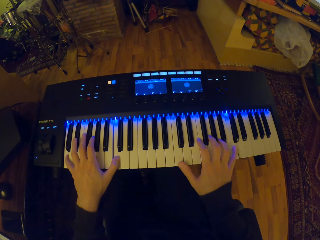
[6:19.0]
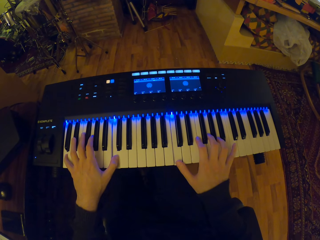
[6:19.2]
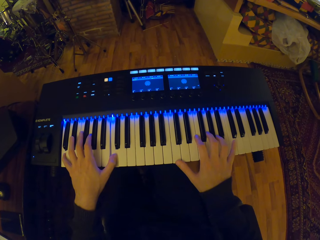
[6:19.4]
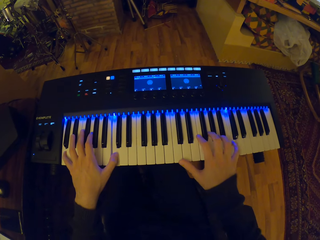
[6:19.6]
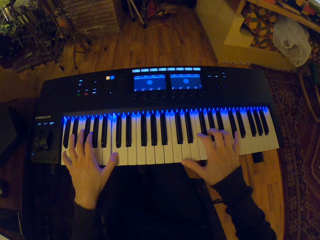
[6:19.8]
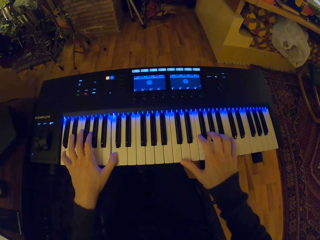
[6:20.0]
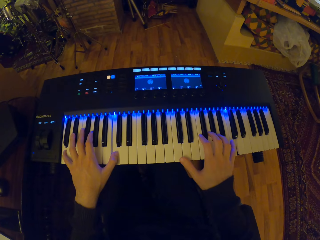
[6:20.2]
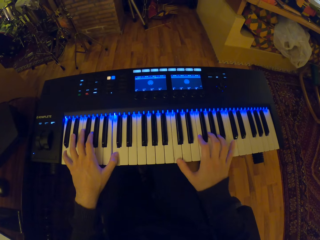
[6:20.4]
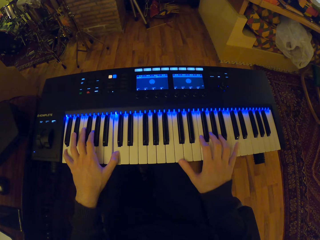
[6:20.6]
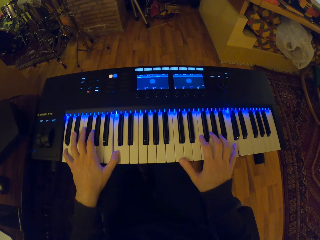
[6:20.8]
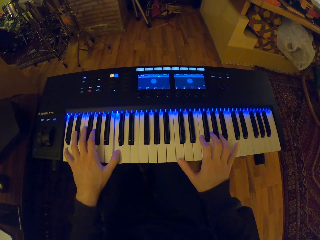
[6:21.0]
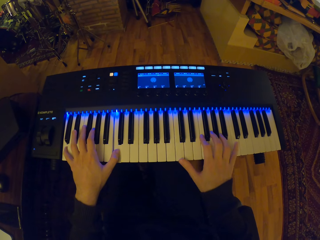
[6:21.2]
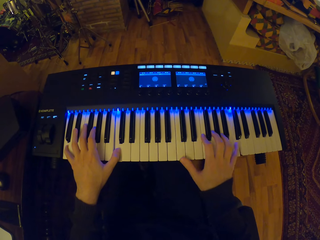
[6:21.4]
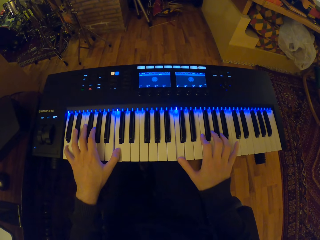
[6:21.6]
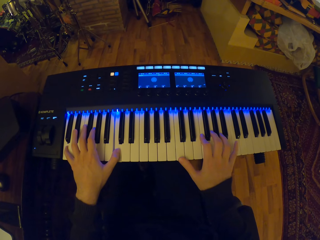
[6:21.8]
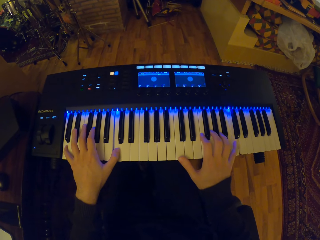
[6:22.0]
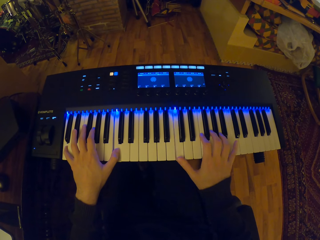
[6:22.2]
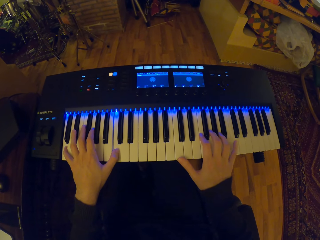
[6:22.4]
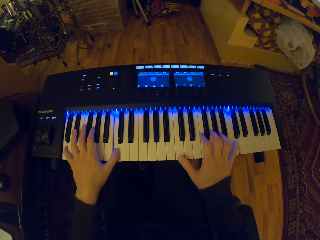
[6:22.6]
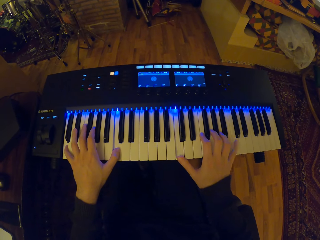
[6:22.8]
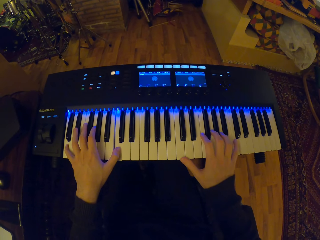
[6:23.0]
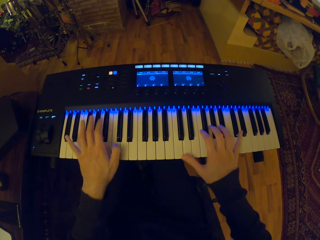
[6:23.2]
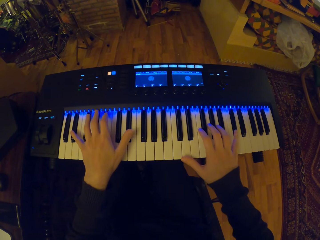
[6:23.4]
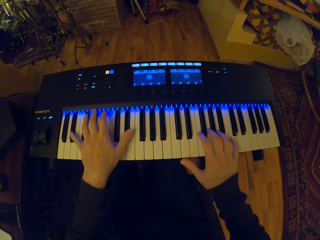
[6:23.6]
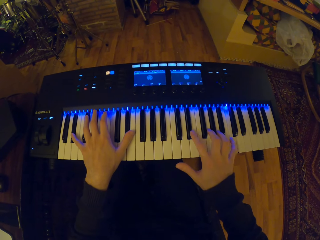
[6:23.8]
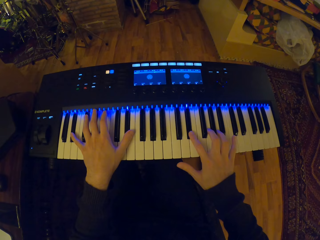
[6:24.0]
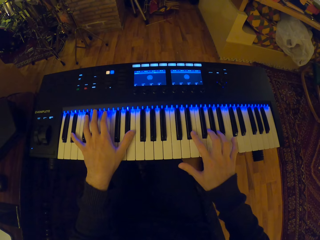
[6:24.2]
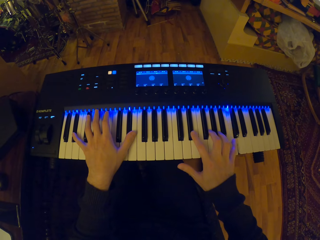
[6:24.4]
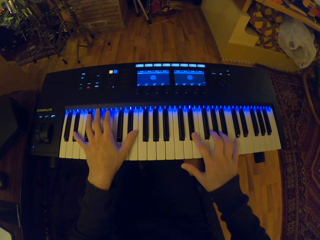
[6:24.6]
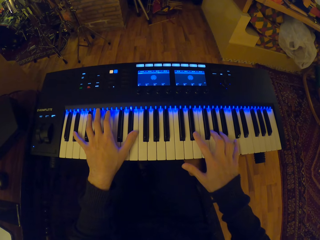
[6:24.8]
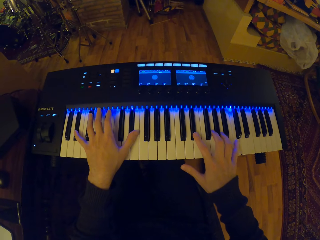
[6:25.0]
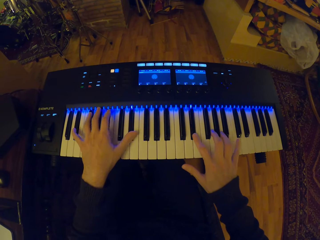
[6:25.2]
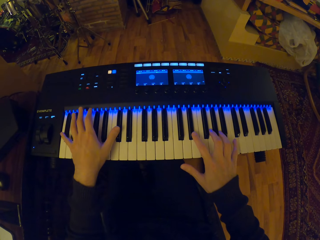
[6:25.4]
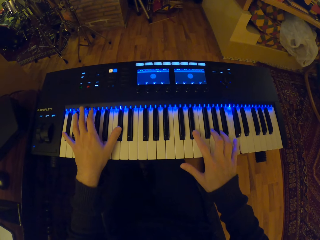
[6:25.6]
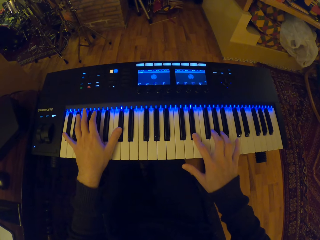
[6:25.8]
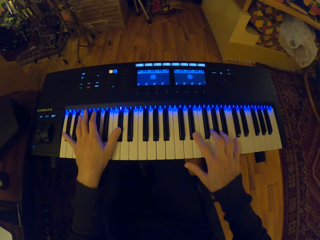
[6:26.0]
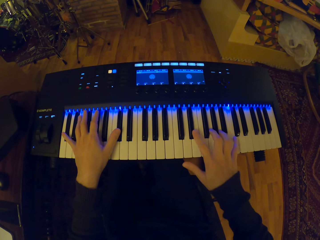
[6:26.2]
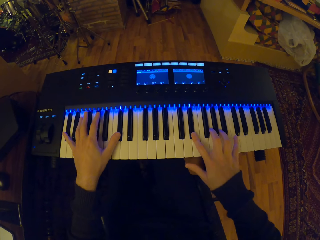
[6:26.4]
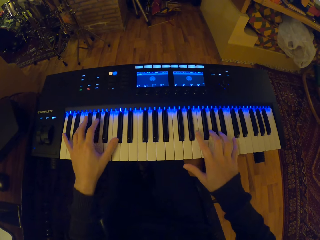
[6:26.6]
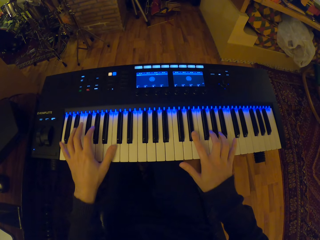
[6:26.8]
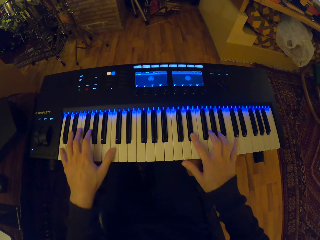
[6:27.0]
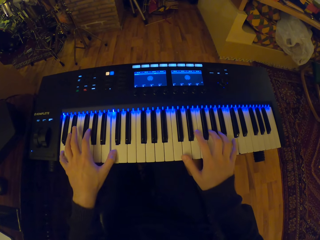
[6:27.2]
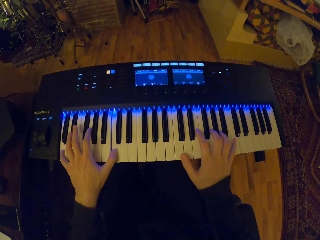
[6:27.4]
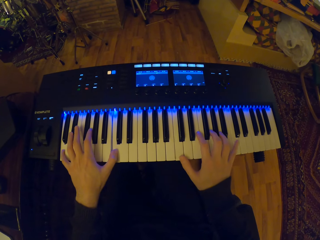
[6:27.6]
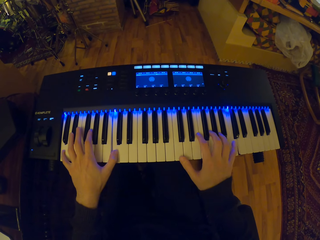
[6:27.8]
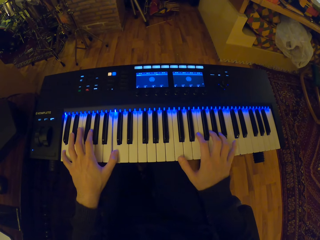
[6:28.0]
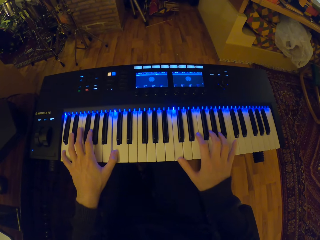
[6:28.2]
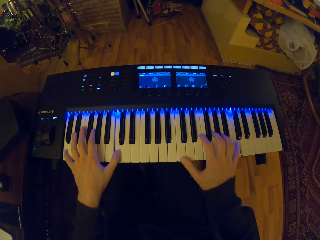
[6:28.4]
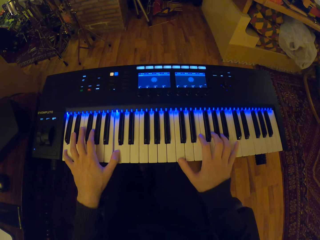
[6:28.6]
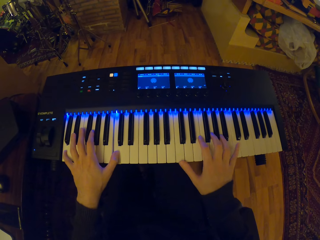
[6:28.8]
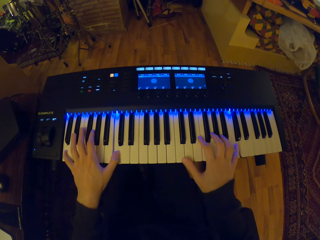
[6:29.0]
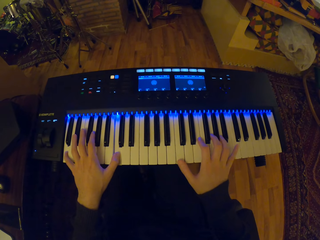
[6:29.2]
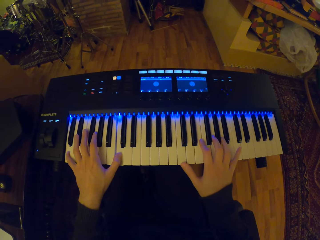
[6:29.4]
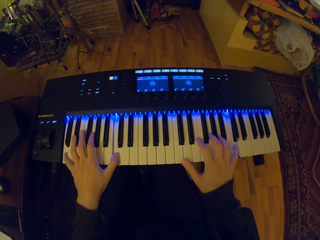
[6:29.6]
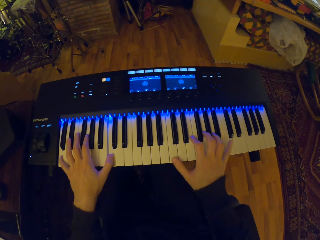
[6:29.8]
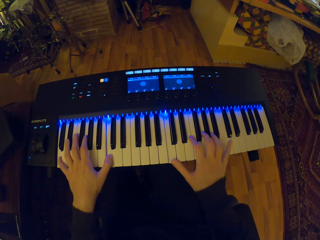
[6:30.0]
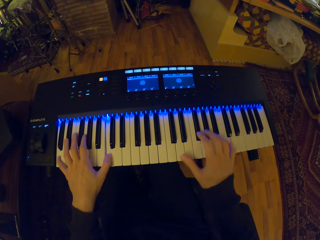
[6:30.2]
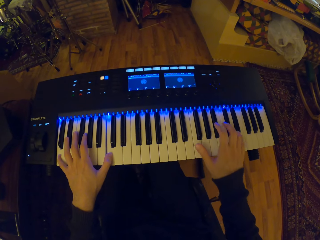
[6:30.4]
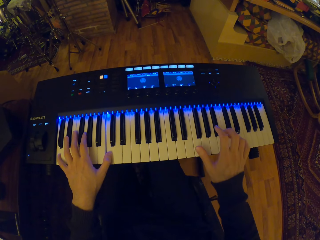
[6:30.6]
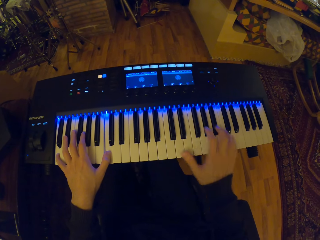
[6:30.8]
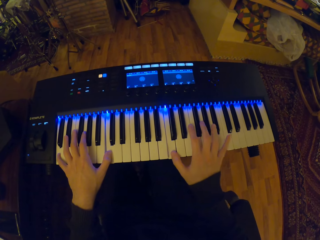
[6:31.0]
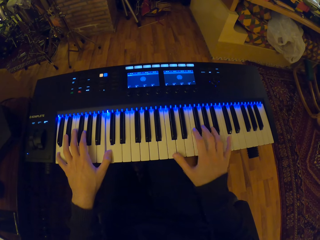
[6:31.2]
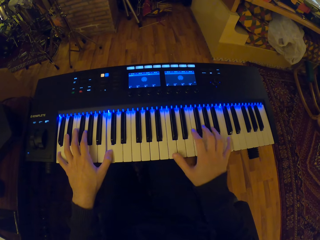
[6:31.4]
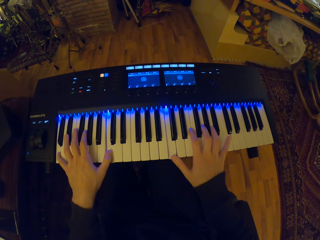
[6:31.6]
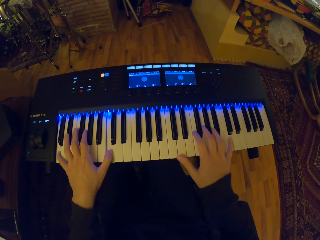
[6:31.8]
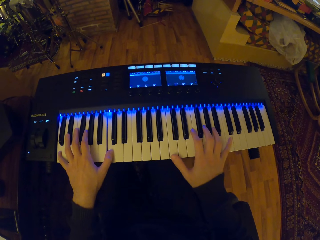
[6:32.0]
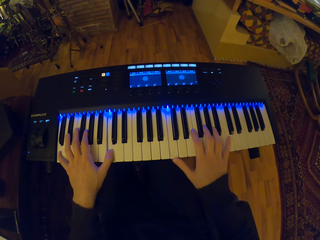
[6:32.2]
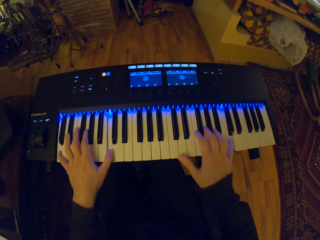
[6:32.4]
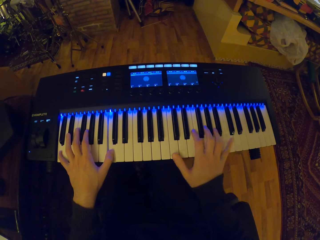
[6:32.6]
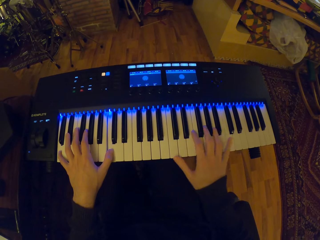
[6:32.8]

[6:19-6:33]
The camera wearer plays the keyboard with both hands. He plays the keyboard with his right hand.

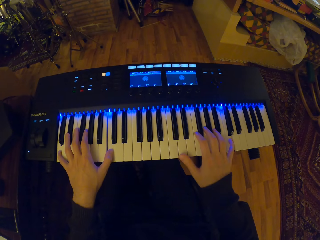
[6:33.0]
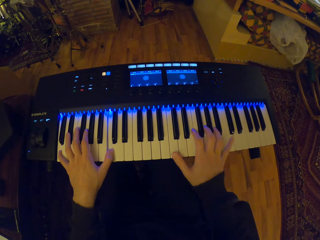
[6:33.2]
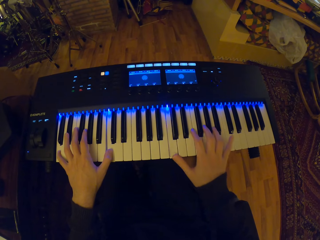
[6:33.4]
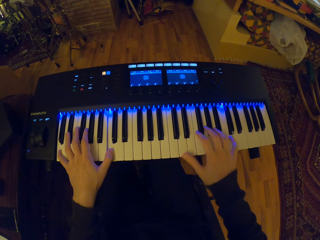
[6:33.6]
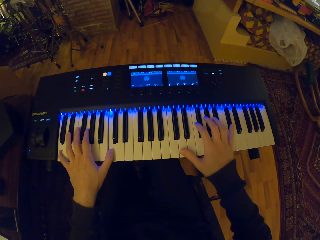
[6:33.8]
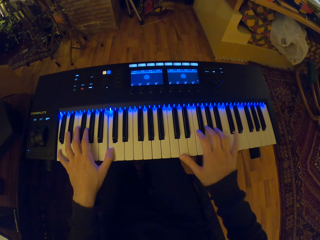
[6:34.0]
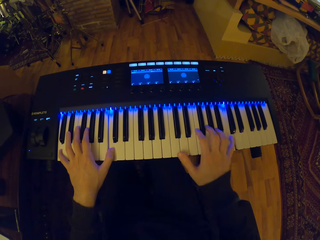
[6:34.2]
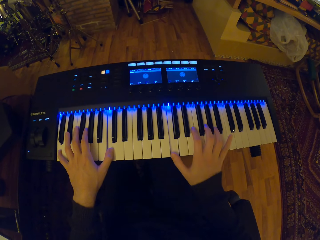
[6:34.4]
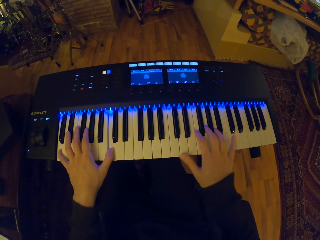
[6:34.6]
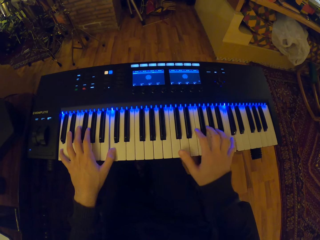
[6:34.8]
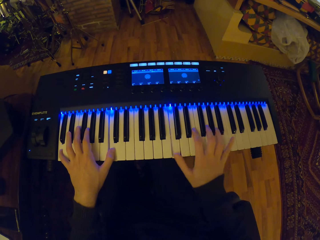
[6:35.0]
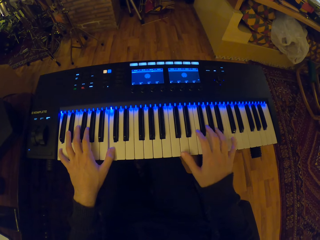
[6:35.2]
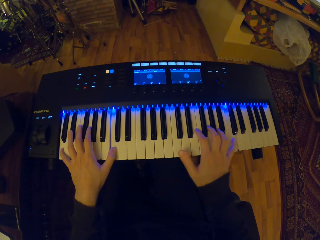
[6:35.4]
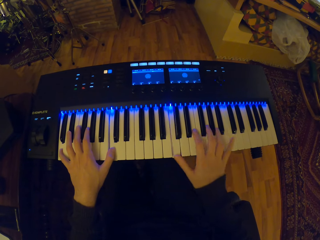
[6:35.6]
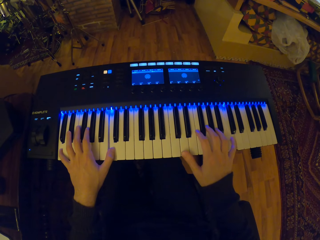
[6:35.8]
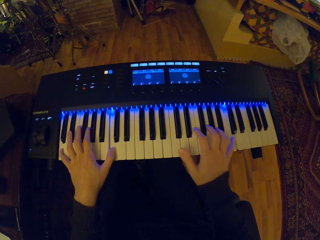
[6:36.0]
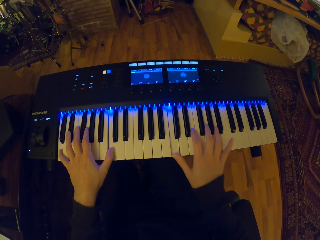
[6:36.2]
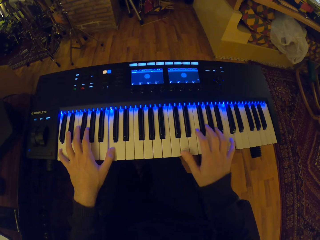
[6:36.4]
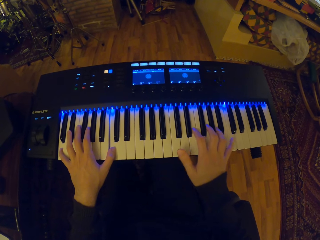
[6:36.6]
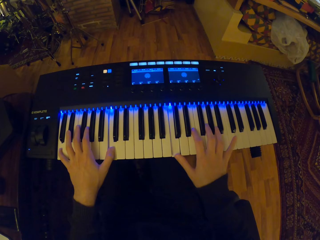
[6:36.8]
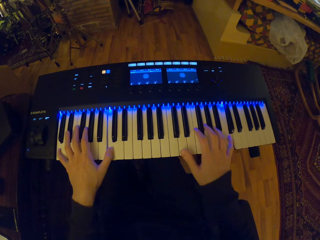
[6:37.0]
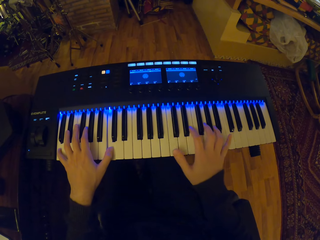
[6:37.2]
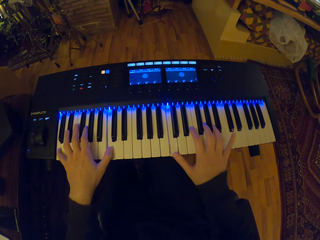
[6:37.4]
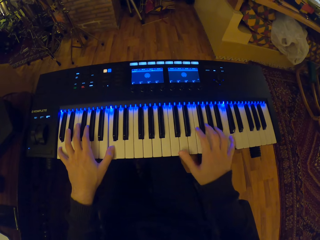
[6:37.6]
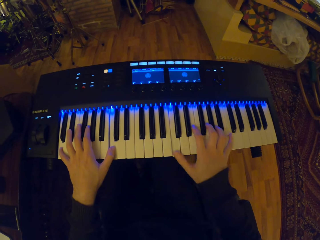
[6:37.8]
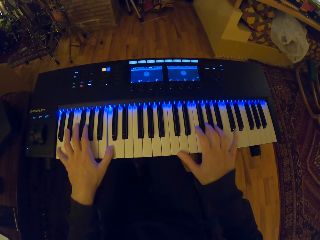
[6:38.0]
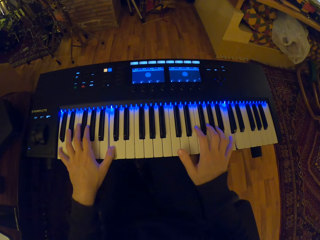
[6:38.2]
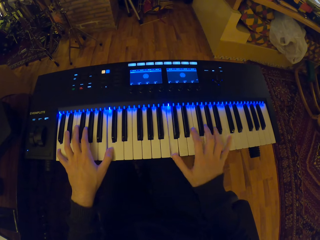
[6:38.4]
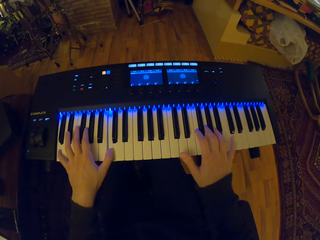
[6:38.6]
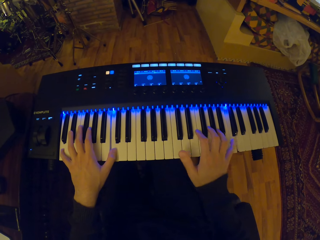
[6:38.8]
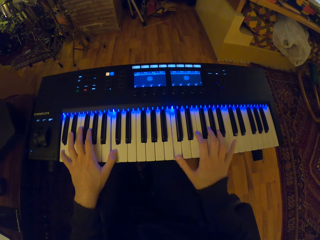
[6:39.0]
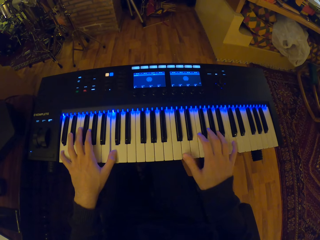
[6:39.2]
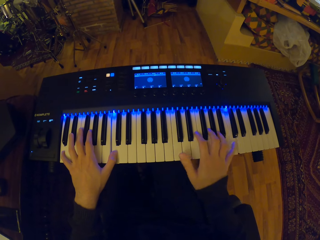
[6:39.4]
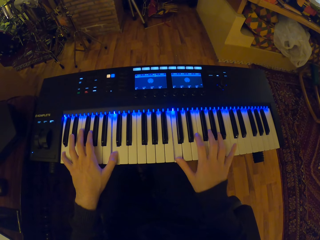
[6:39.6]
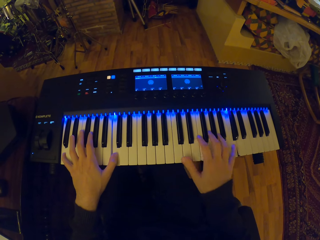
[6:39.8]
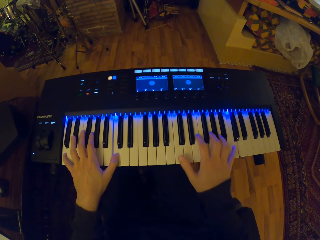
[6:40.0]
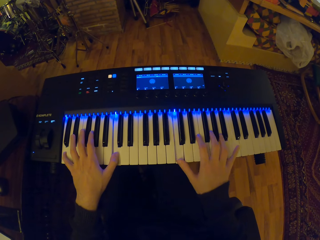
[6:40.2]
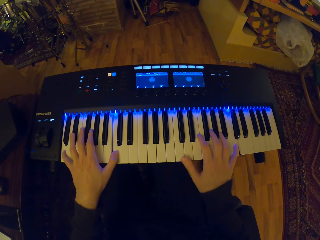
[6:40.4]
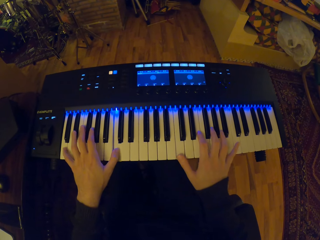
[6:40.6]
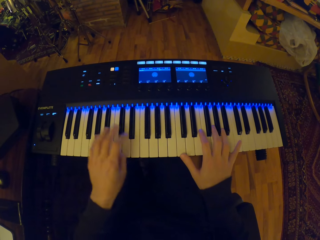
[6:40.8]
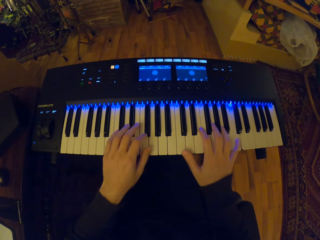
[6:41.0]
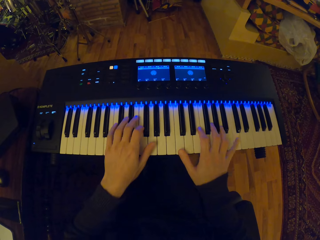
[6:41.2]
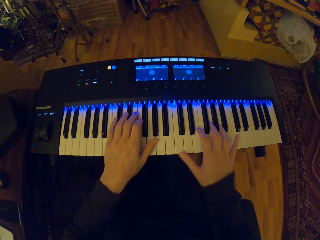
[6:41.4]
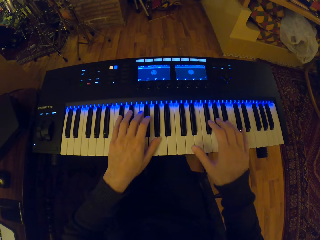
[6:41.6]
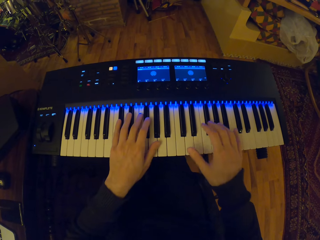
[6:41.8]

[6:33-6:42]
The camera wearer plays the keyboard with both hands.
